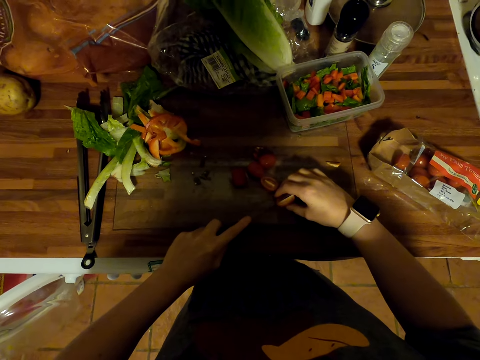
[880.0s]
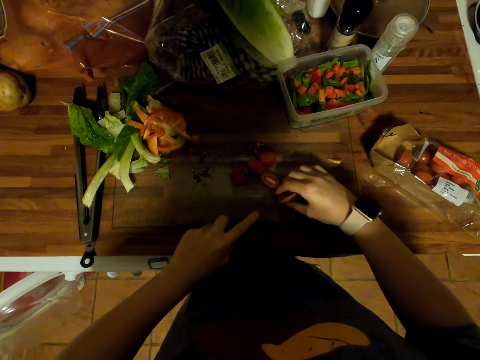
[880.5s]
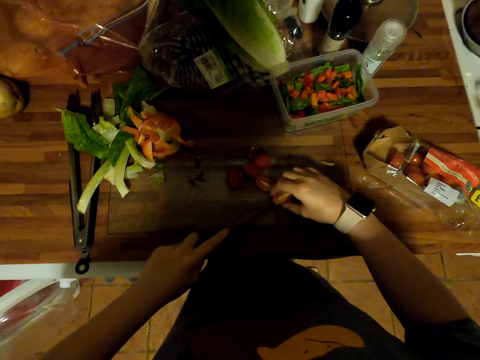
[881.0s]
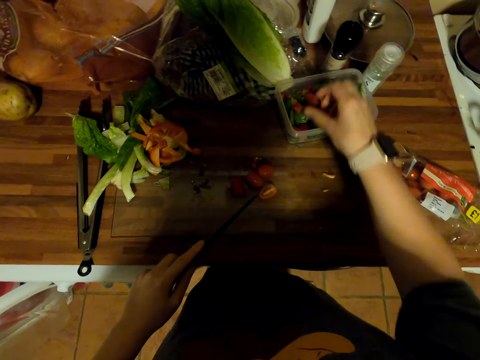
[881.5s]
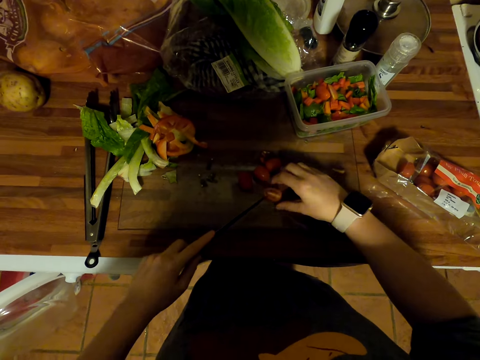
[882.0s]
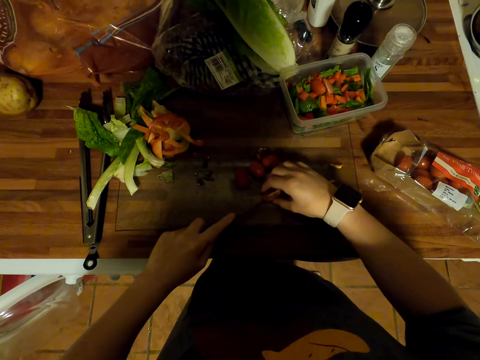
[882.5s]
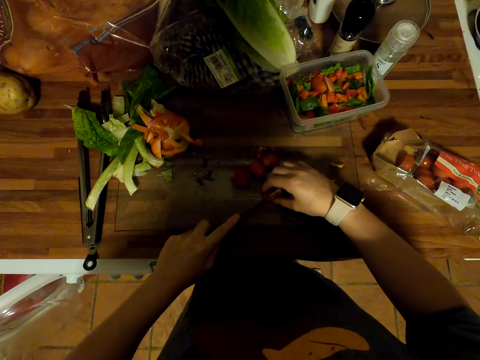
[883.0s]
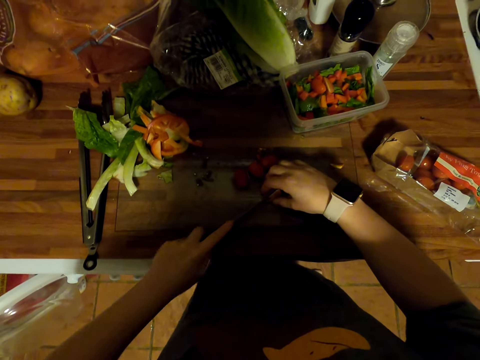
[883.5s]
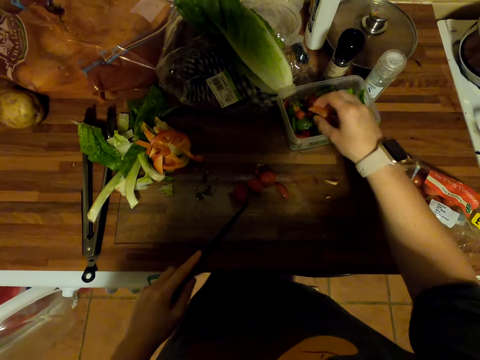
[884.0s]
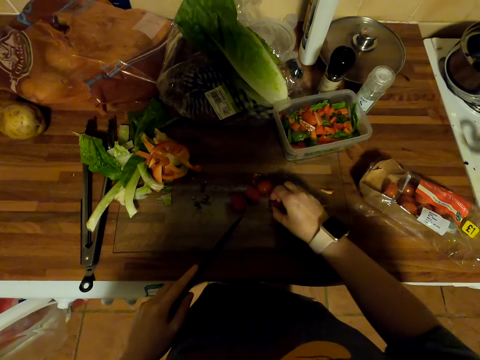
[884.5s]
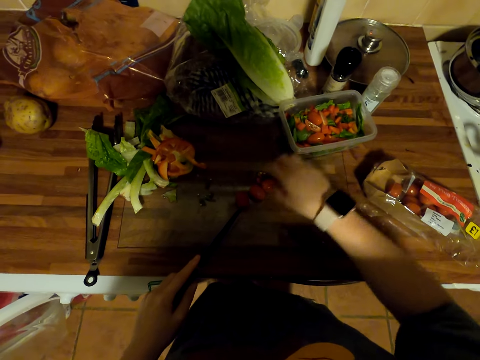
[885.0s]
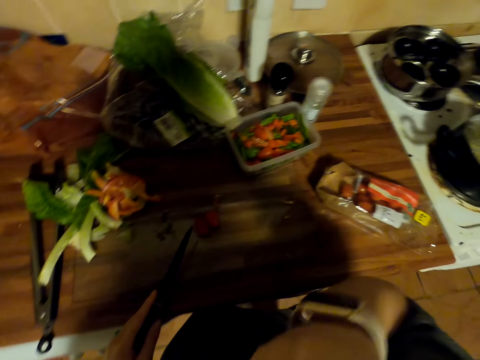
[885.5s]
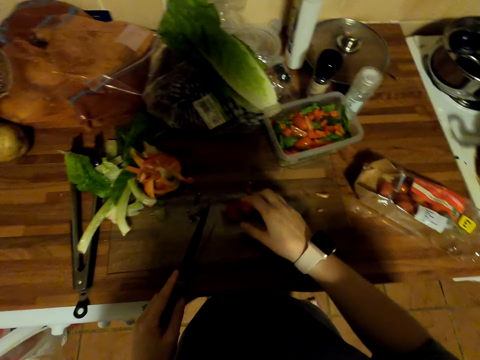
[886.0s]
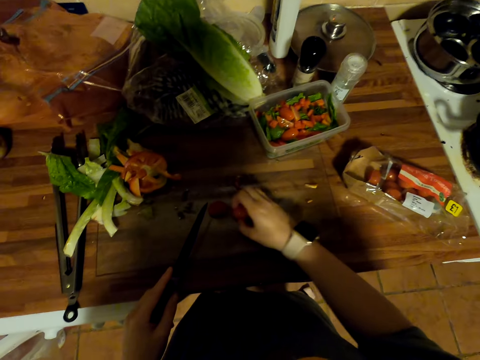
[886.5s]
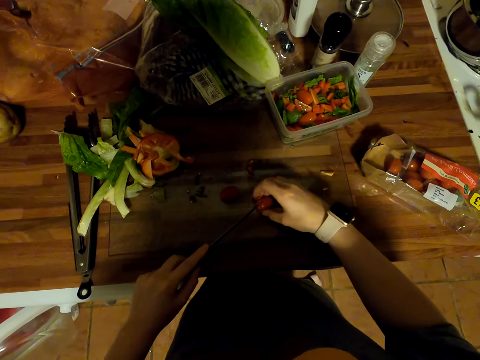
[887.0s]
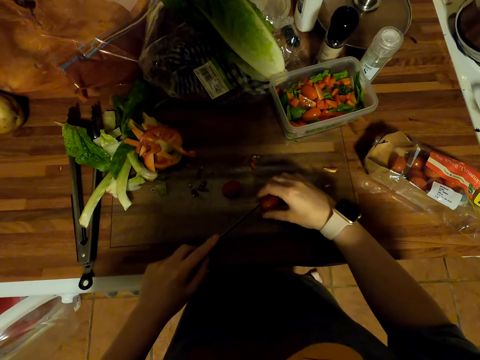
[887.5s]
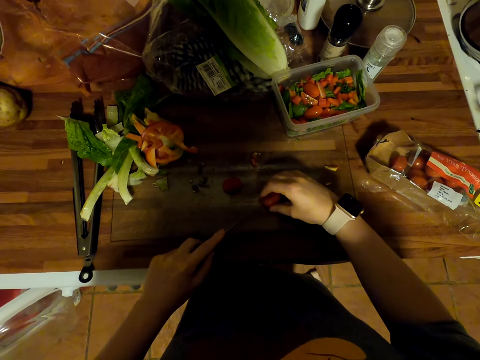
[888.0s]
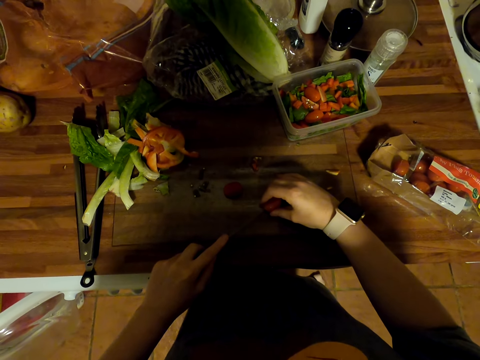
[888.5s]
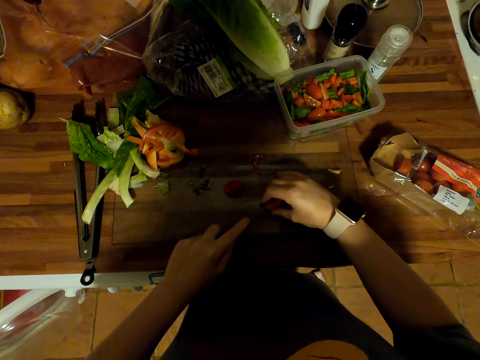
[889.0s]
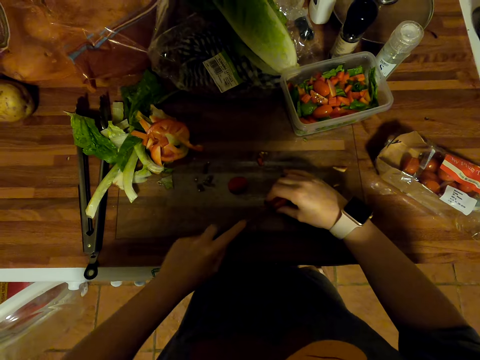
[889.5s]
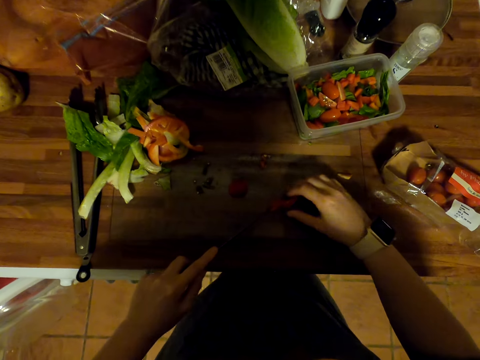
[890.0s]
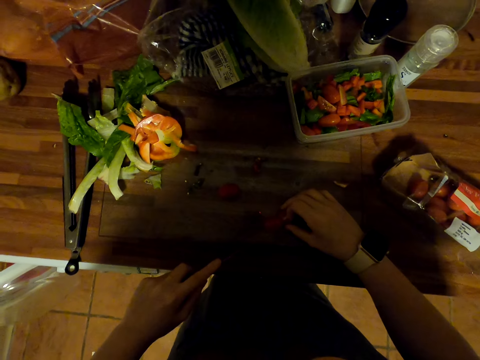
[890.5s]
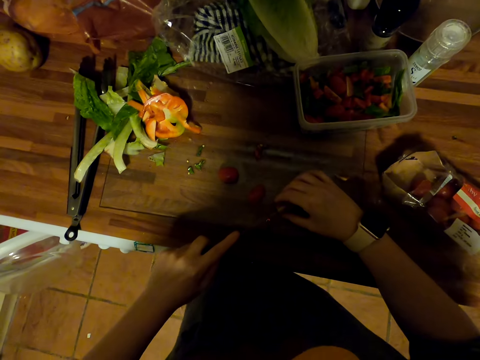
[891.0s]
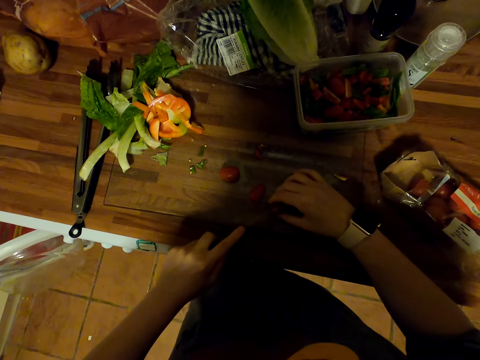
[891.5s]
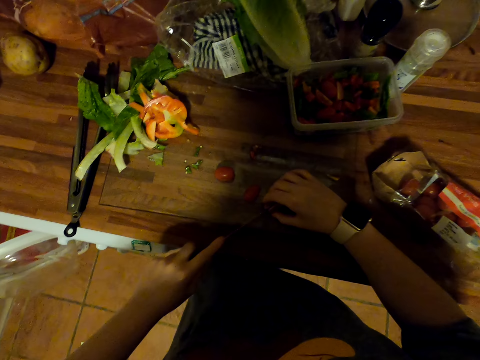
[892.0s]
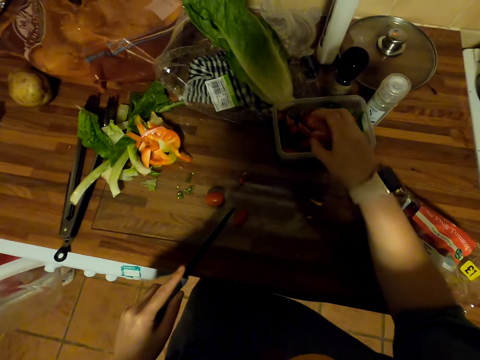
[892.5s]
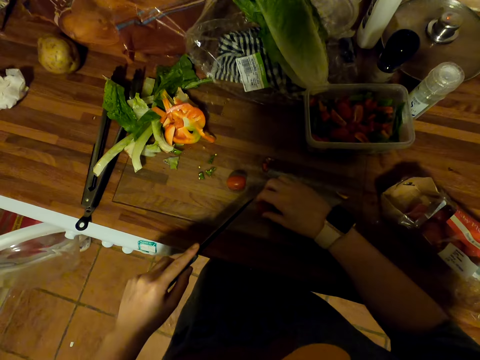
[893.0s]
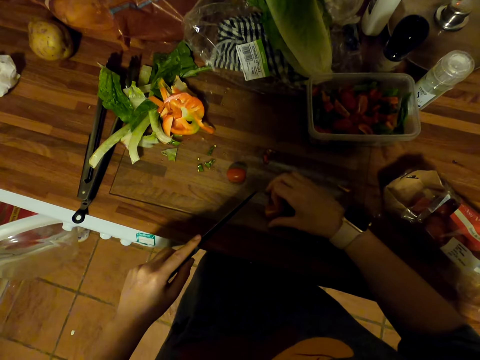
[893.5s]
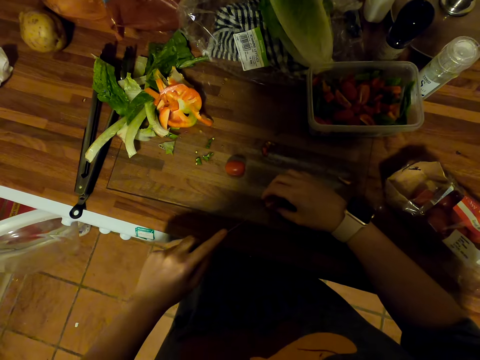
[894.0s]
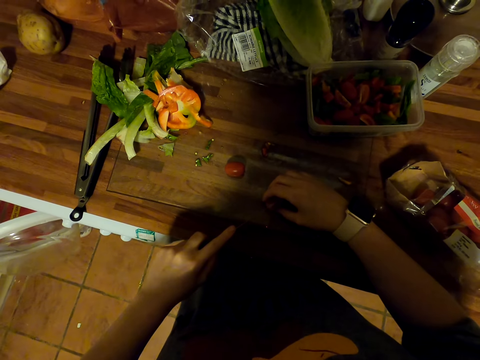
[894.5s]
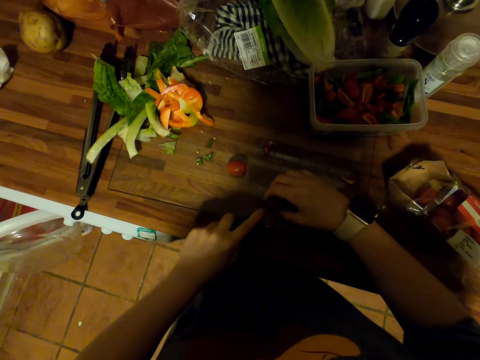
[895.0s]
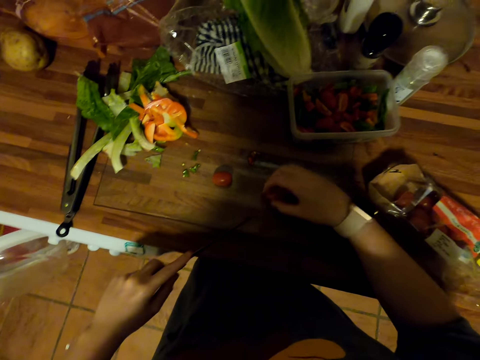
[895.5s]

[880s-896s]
The camera wearer cuts the tomatoes. They put the tomatoes in a dish. They cut a tomato with a knife on the chopping board. They put the tomatoes in the dish. They pick a tomato on the chopping board. They put the tomatoes in the dish. They pick a tomato on the chopping board. They eat a tomato. They move a tomato on the chopping board. They cut a tomato with the knife on the chopping board. They move the tomatoes on the chopping board. They cut a tomato with the knife on the chopping board. They put the tomatoes in the dish. They turn the tomato on the chopping board. They cut a tomato with the knife on the chopping board.

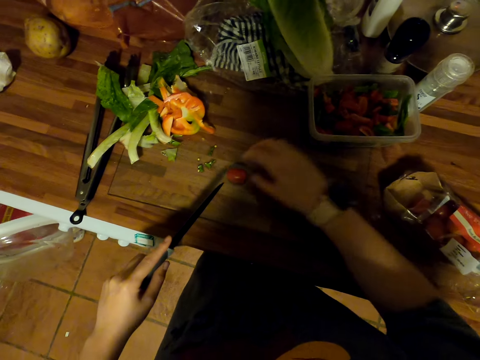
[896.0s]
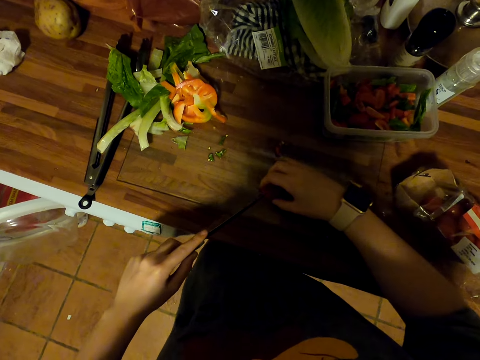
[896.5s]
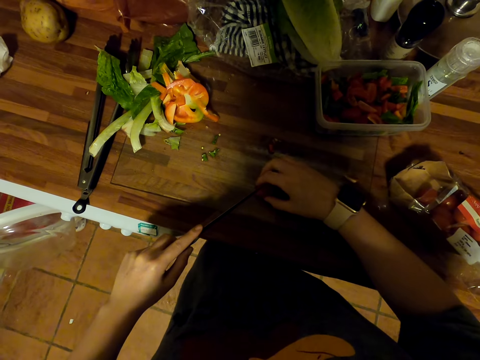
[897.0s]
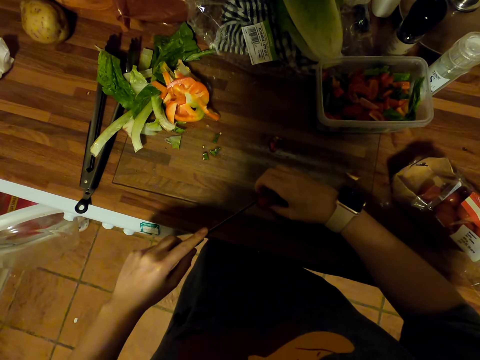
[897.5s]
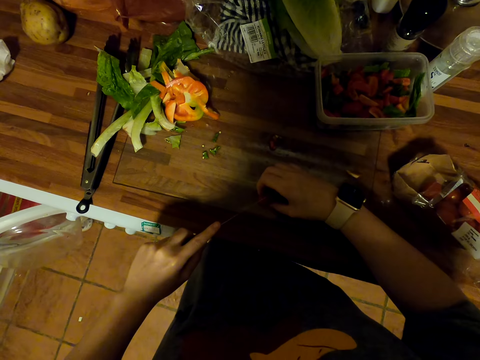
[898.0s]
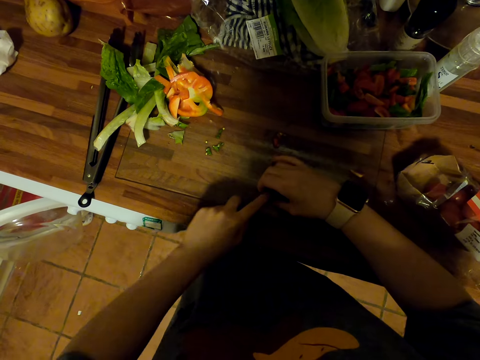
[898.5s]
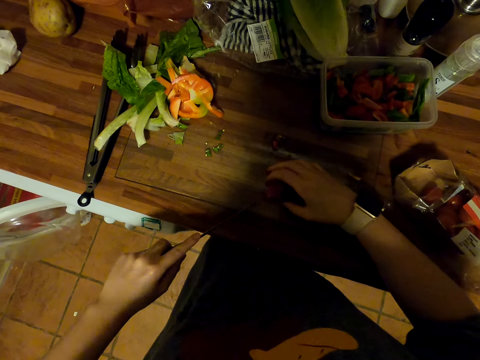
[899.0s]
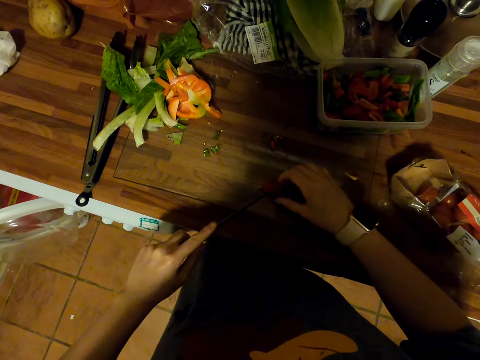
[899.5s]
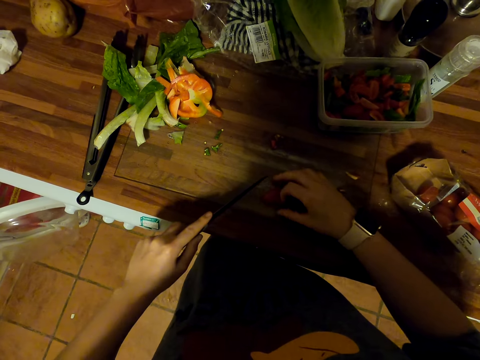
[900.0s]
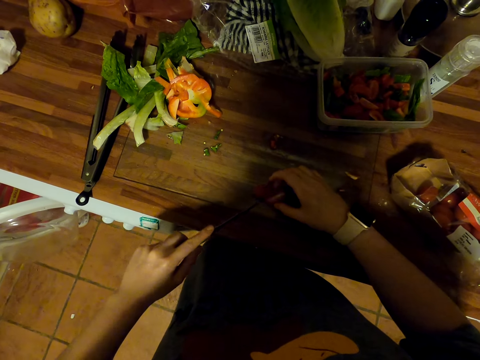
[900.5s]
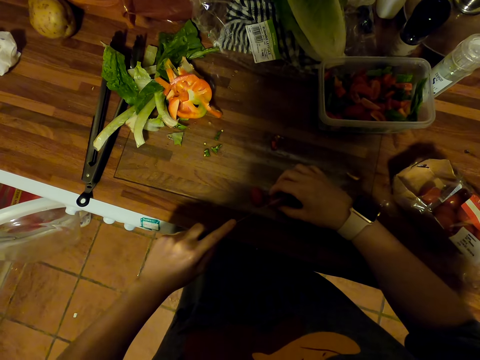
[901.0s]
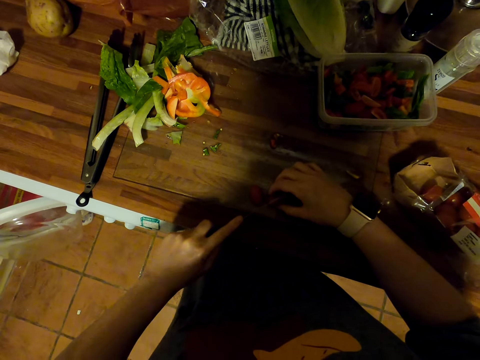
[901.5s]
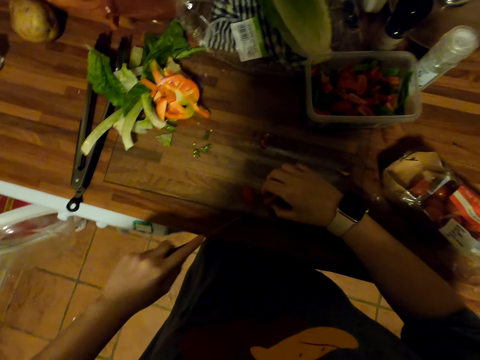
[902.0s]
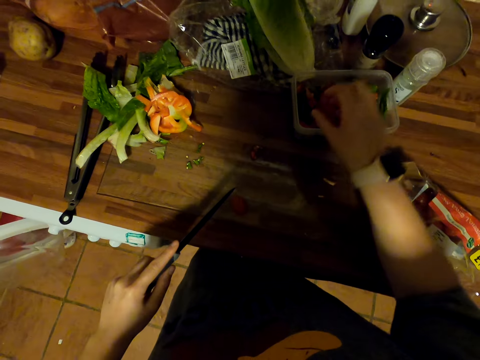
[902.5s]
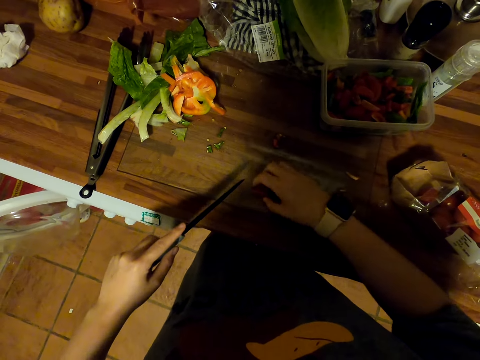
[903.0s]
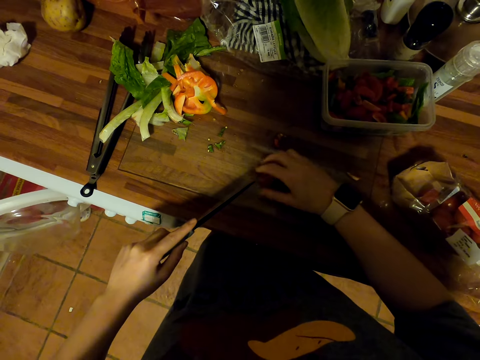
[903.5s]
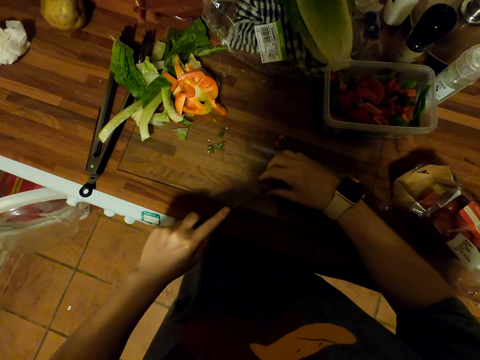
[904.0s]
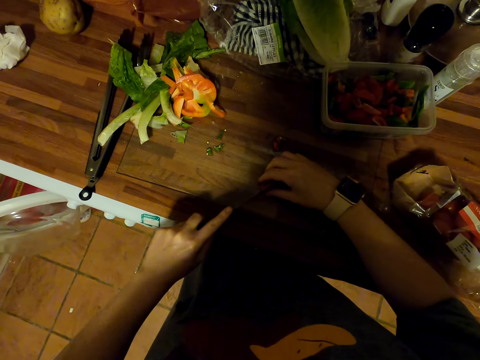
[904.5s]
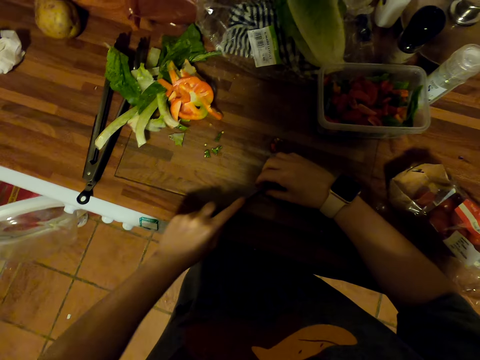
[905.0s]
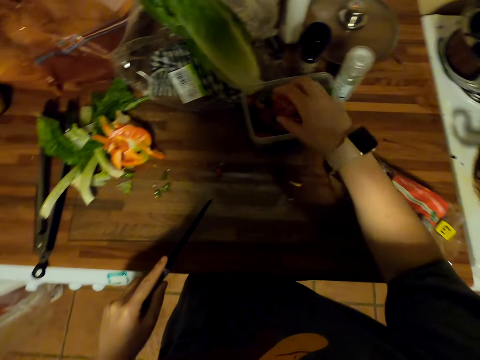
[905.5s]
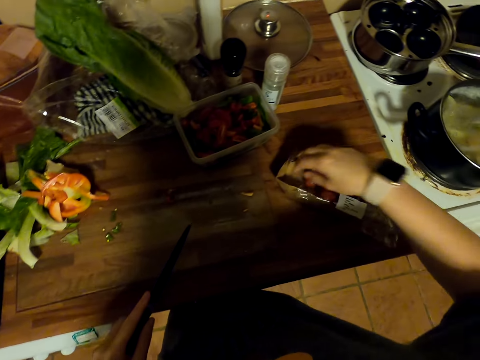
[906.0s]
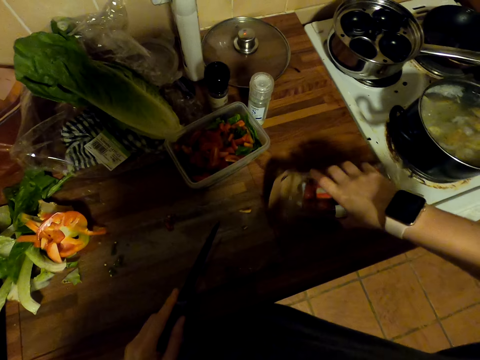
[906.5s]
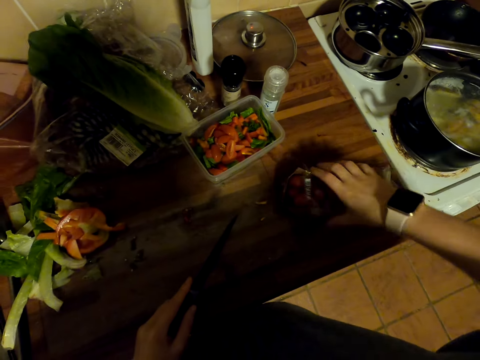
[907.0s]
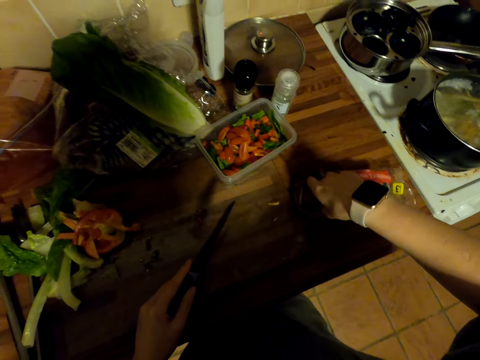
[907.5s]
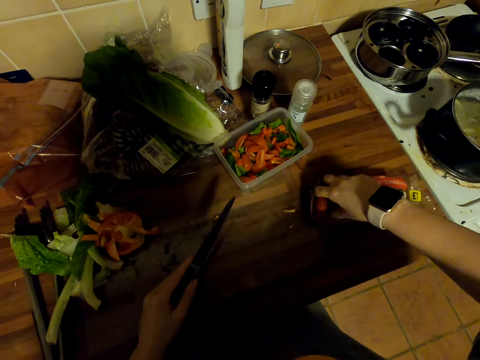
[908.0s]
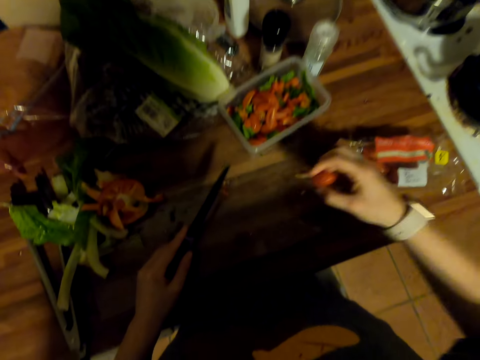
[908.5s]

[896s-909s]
The camera wearer puts the tomatoes in a dish. They move a tomato on the chopping board. They cut a tomato with a knife on the chopping board. They move the tomato on the chopping board. They cut a tomato with the knife on the chopping board. They put the tomatoes in the dish. They move the tomato on the chopping board. They cut a tomato with the knife on the chopping board. They put the tomatoes in the dish. They shake the tomato pack. They pick a tomato in the pack.
